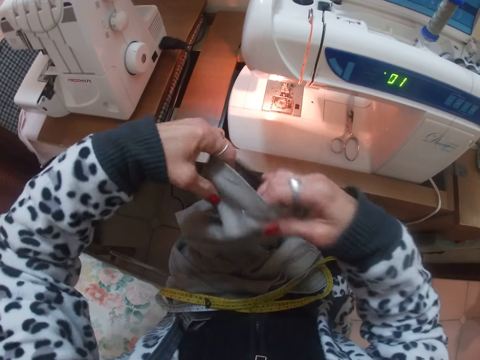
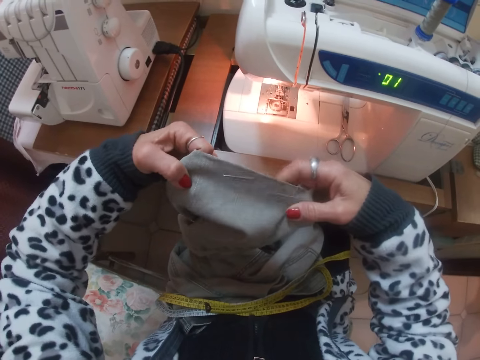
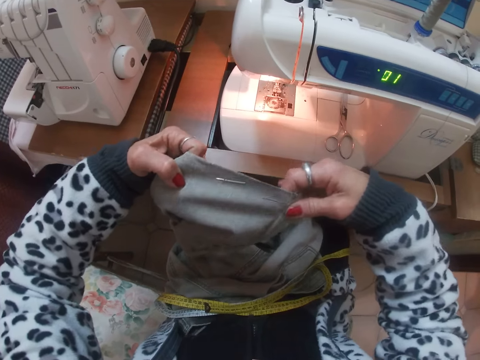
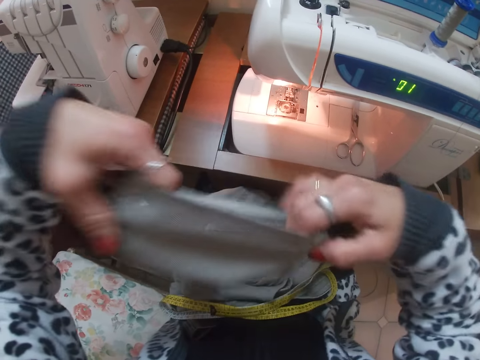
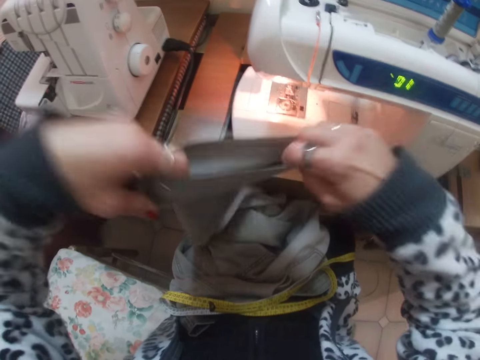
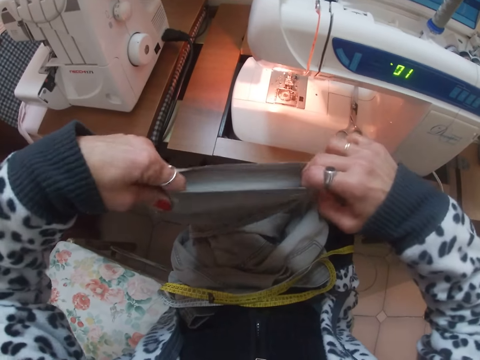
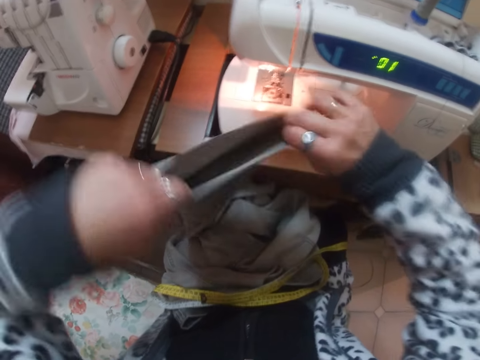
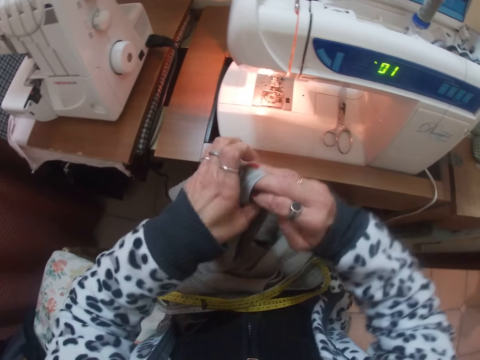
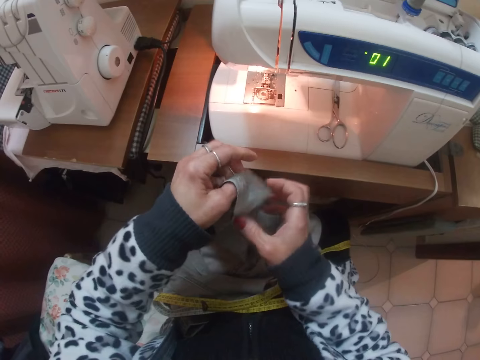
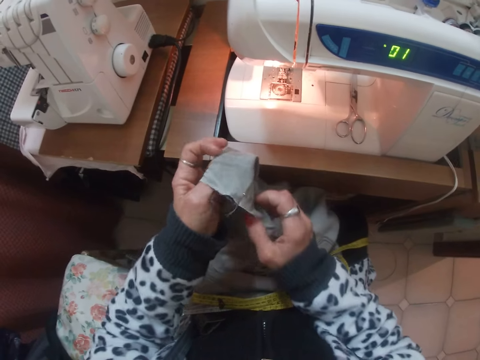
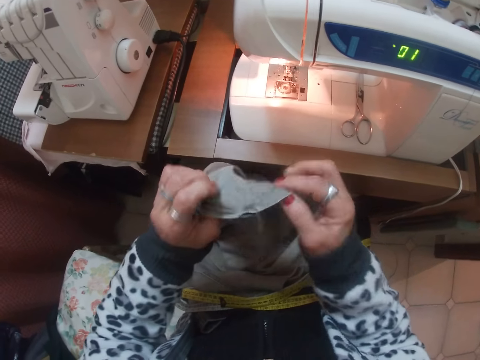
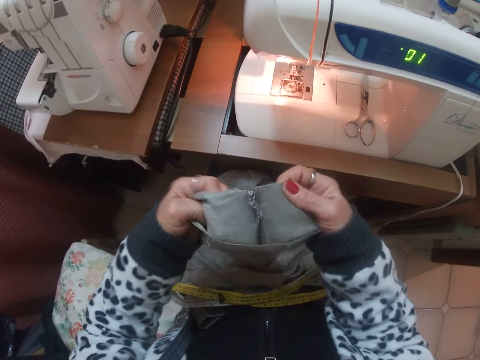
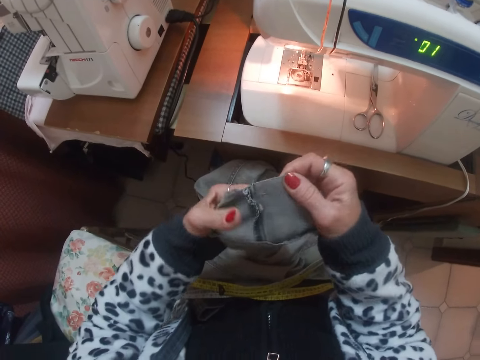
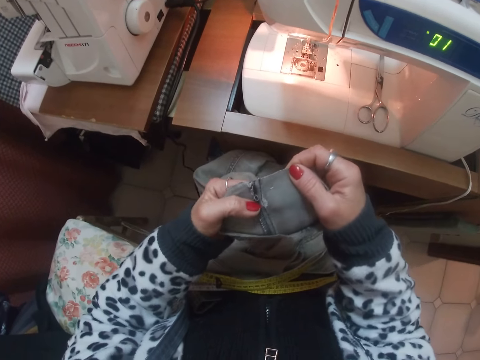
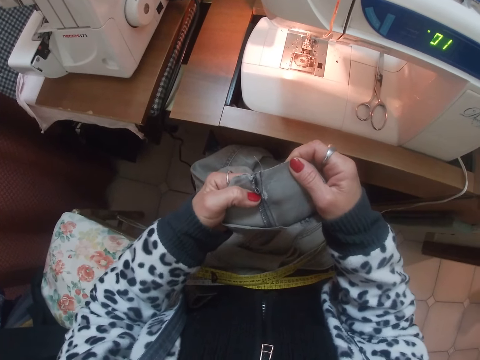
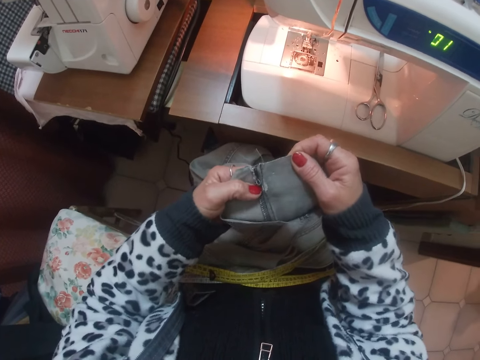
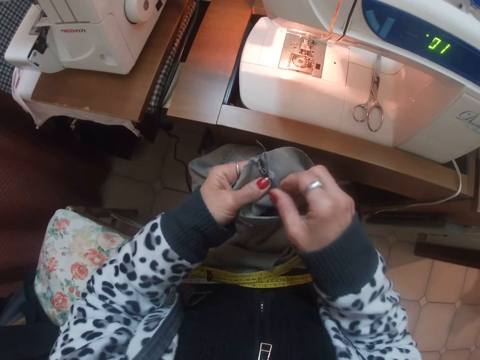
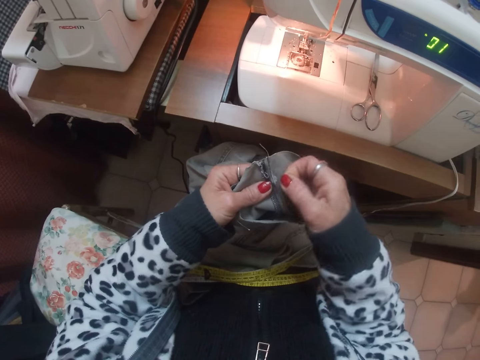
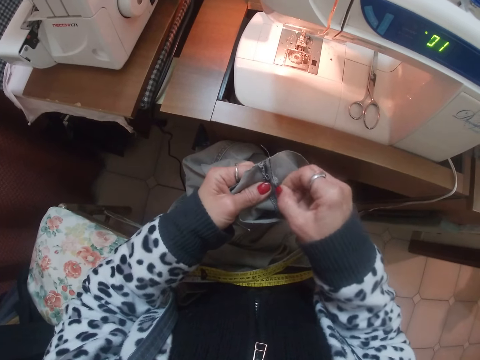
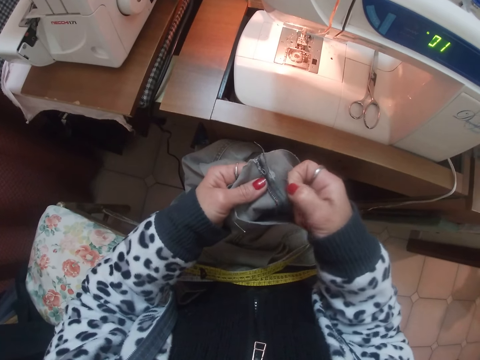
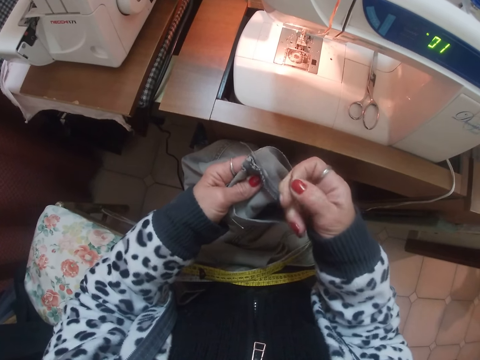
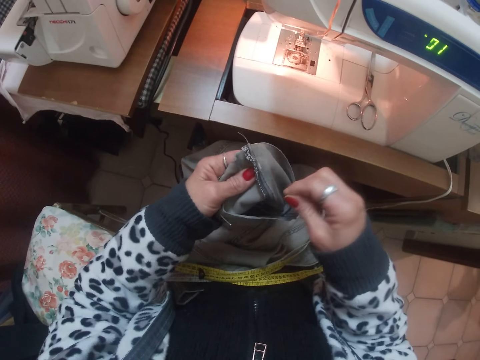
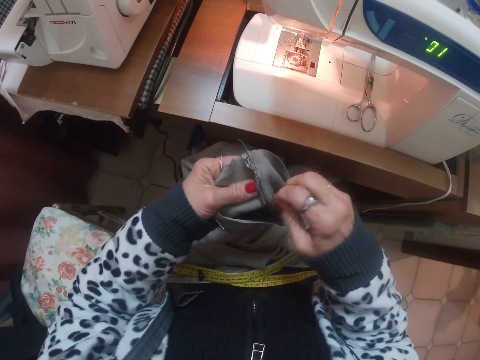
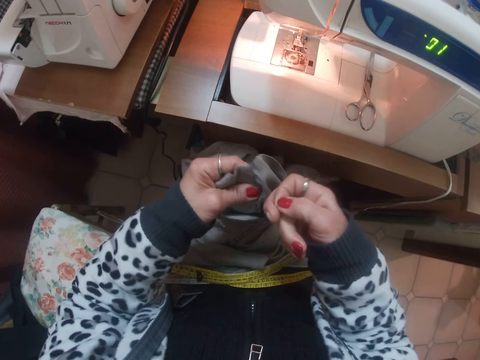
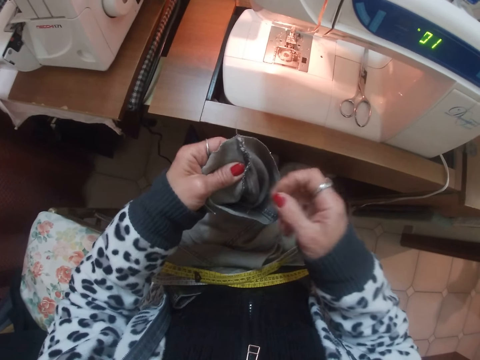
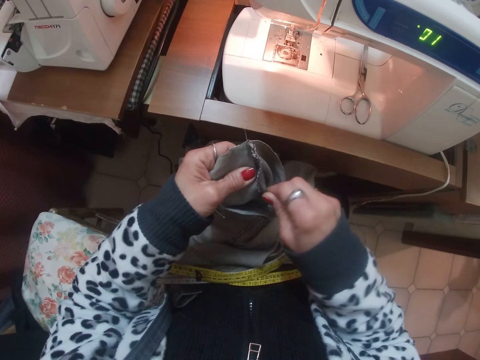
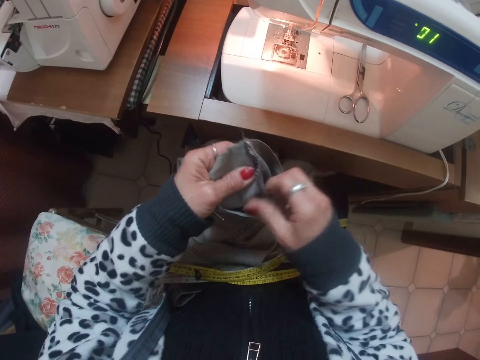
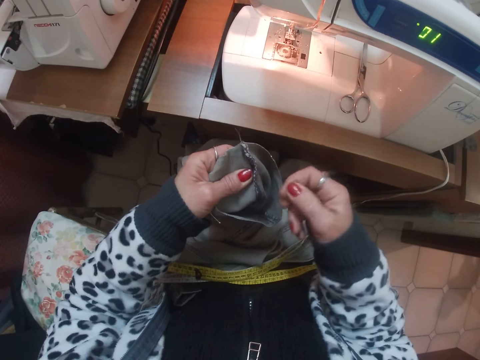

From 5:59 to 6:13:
The camera wearer loosens the thread of the jeans with her hands. She removes the extra thread.

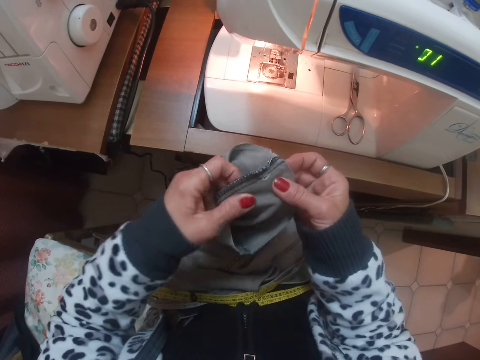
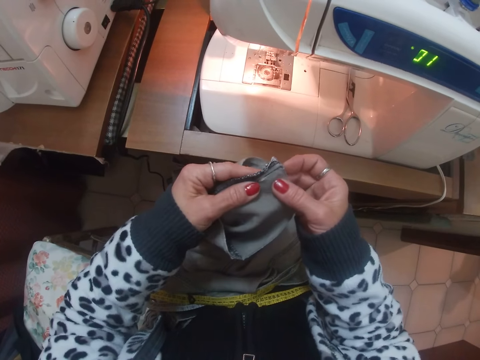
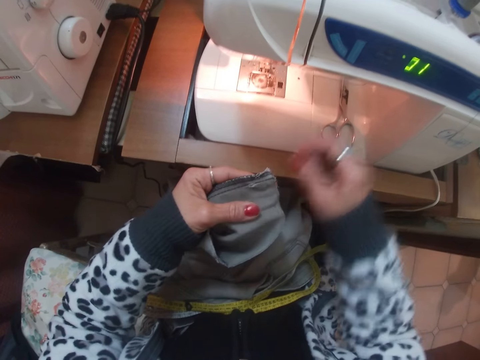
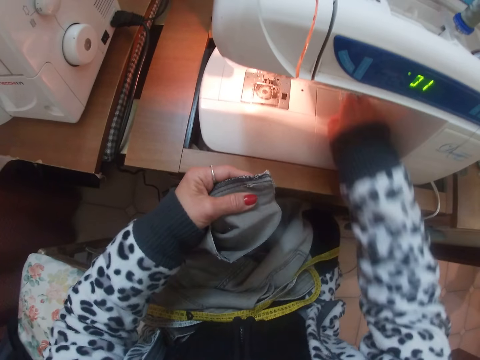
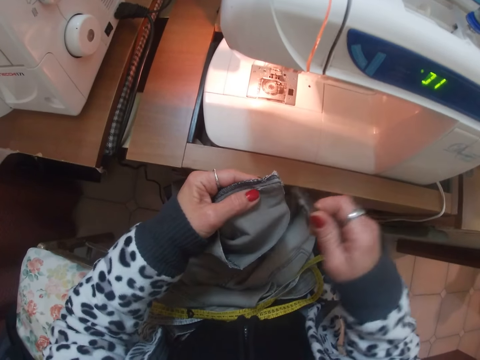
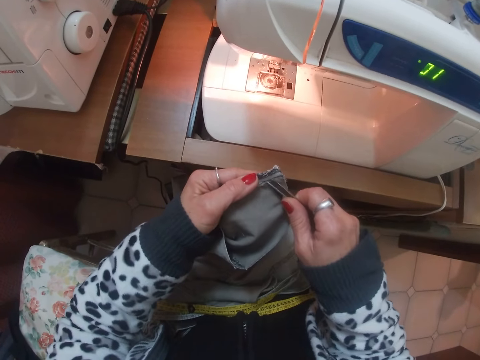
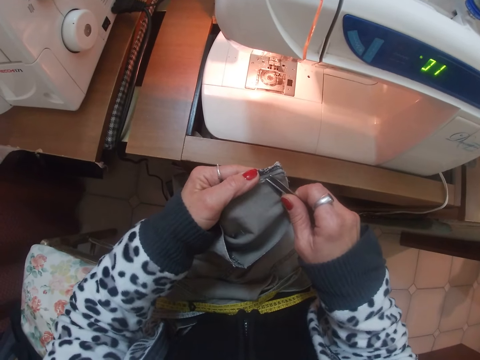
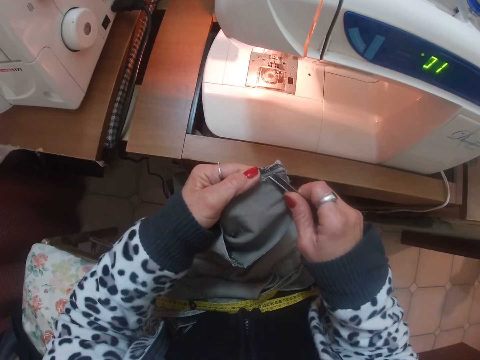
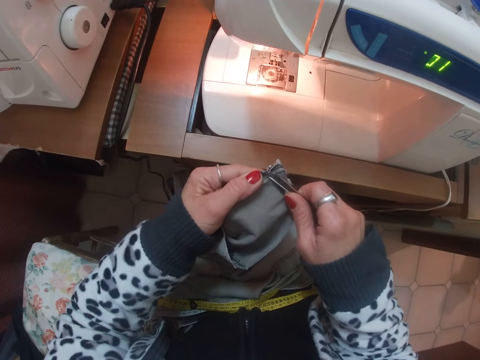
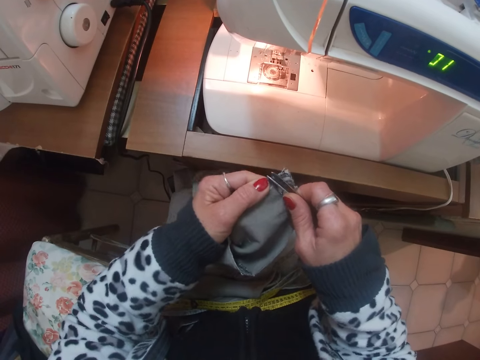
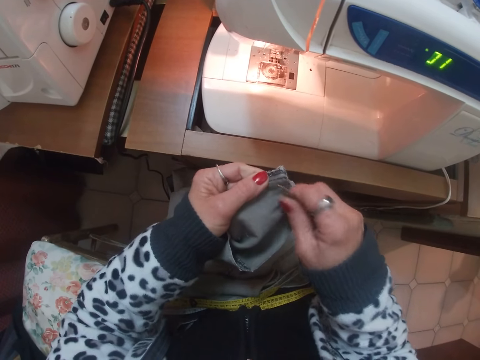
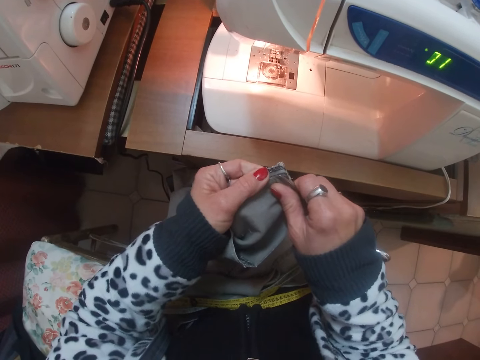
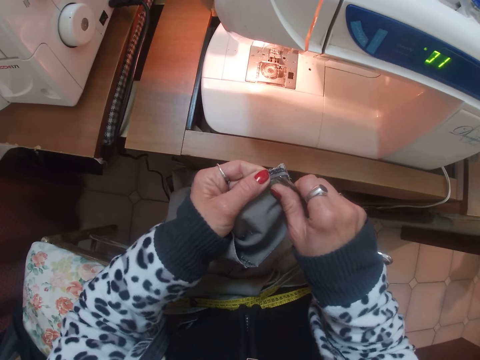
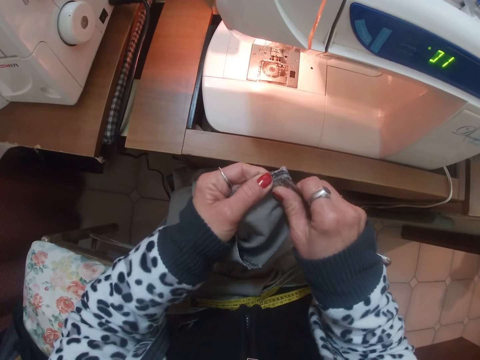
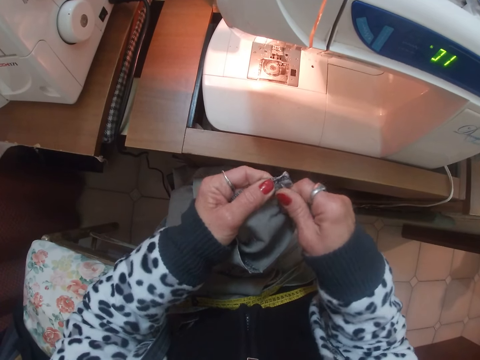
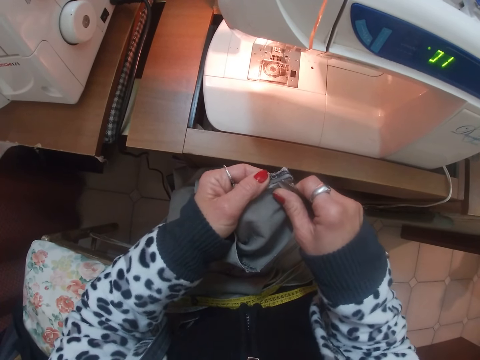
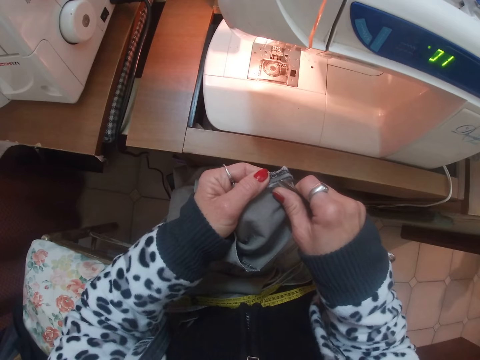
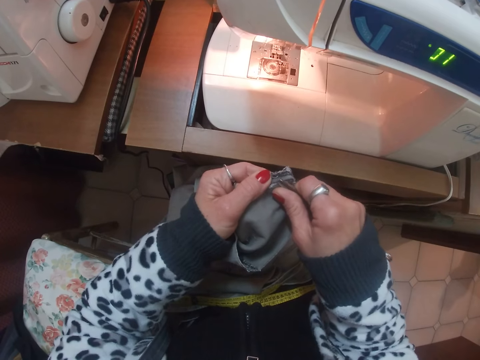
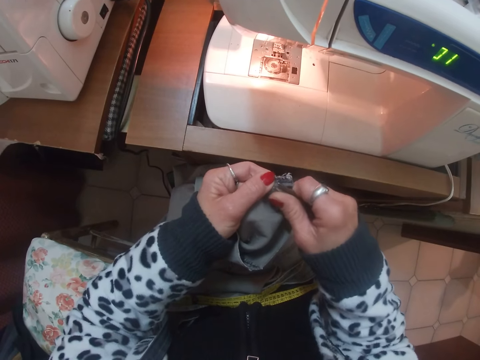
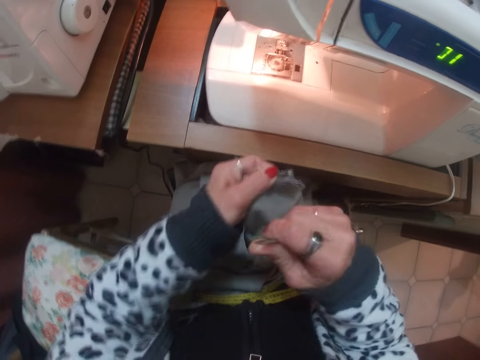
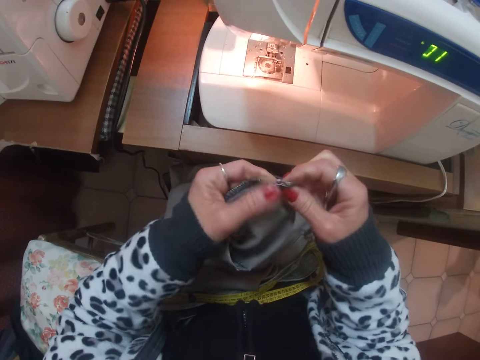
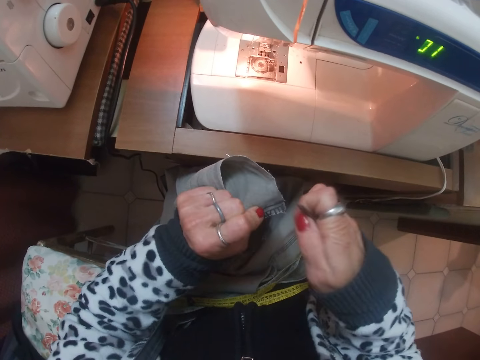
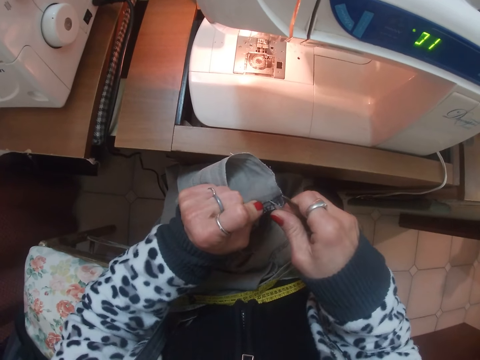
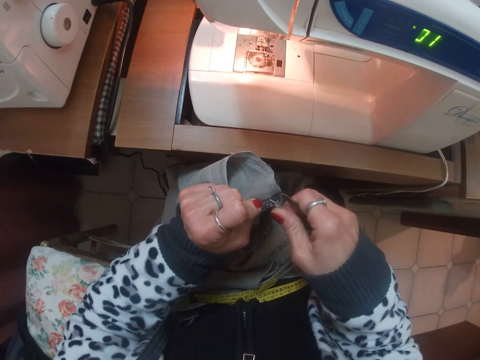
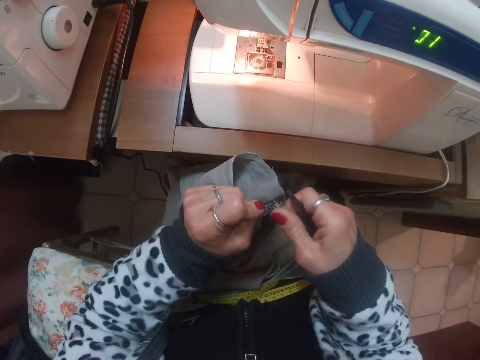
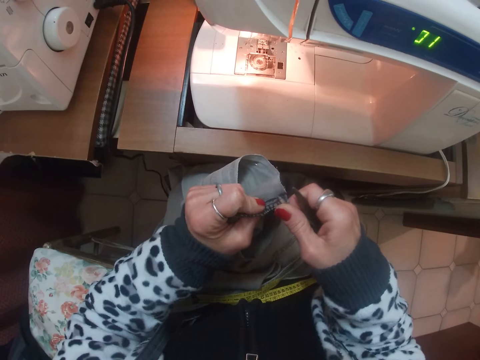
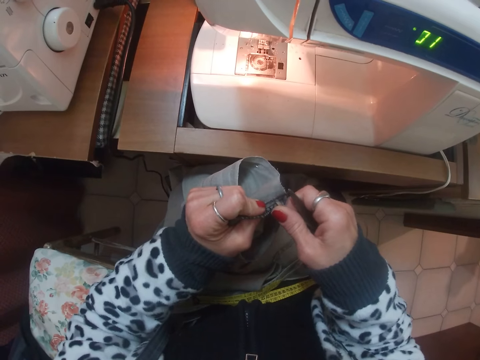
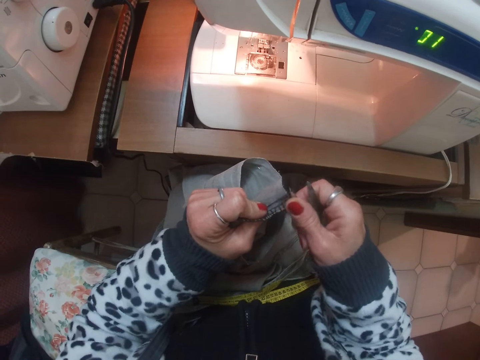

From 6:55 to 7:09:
The camera wearer picks up the scissors. They pick out the thread with the scissors. They loosen the thread of the jean with the scissors on the machine.
